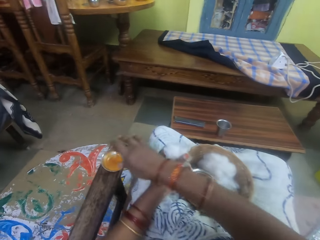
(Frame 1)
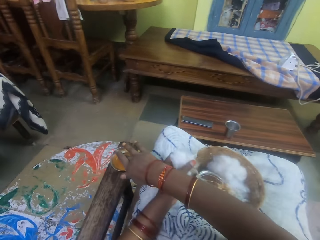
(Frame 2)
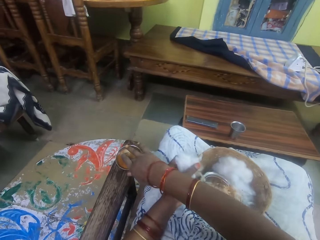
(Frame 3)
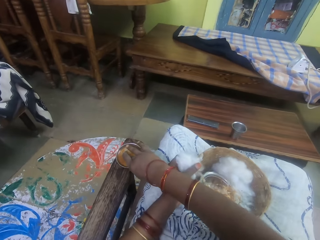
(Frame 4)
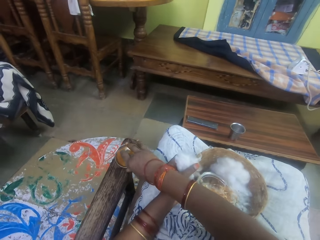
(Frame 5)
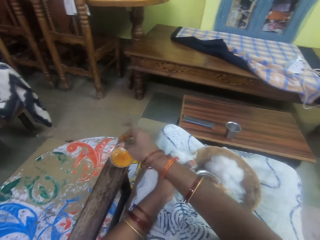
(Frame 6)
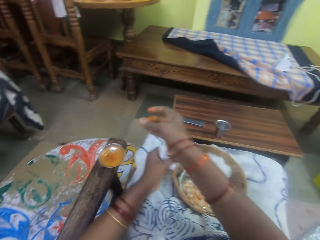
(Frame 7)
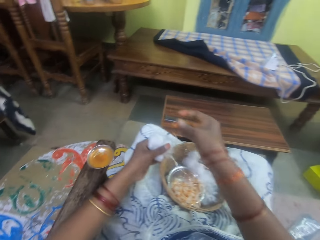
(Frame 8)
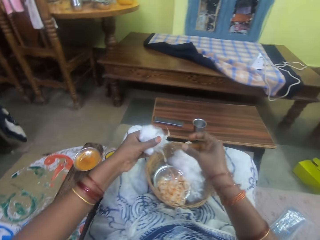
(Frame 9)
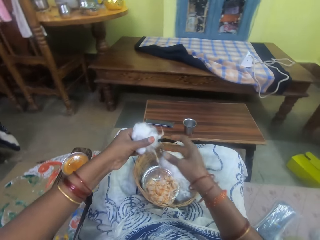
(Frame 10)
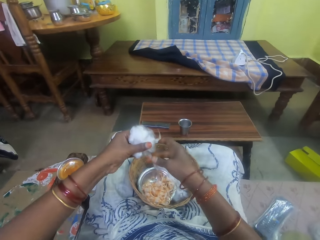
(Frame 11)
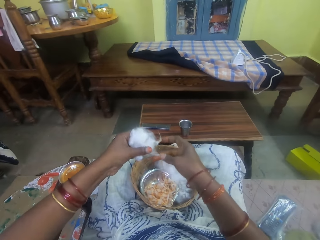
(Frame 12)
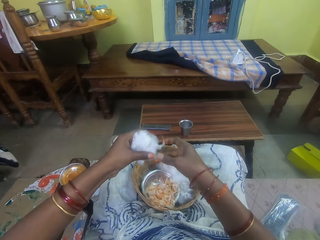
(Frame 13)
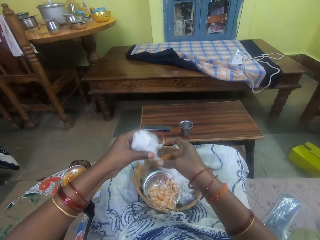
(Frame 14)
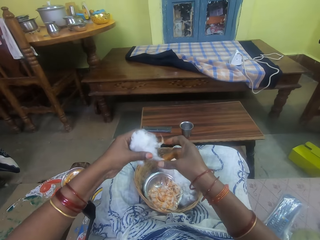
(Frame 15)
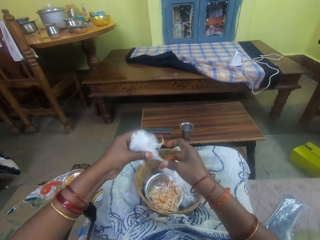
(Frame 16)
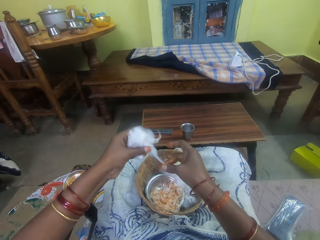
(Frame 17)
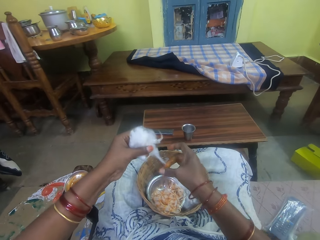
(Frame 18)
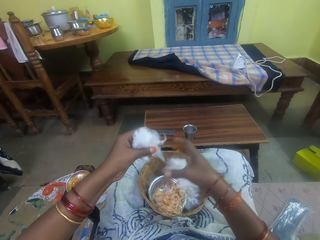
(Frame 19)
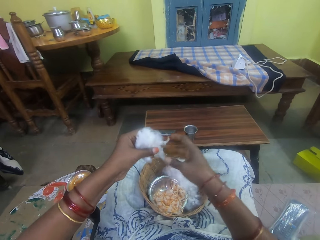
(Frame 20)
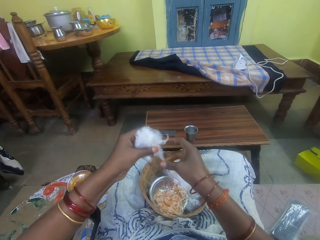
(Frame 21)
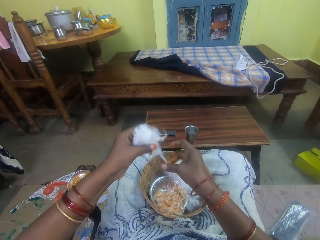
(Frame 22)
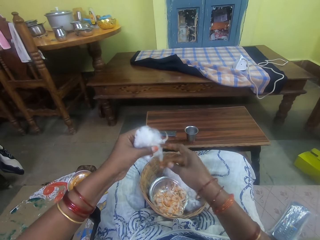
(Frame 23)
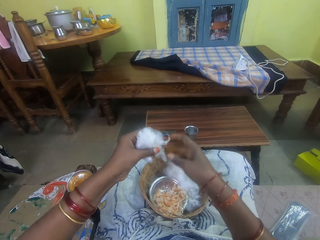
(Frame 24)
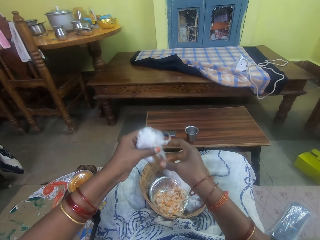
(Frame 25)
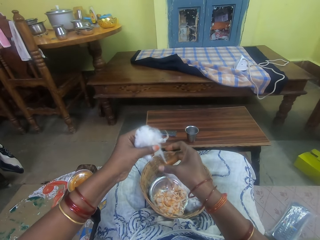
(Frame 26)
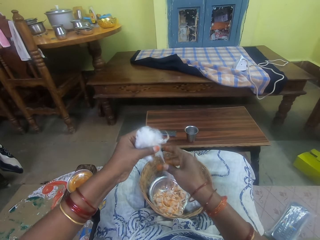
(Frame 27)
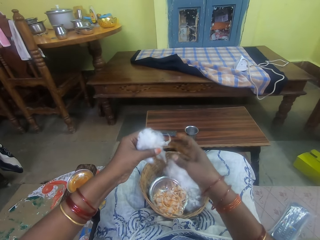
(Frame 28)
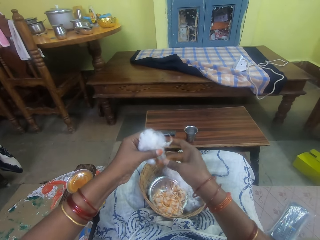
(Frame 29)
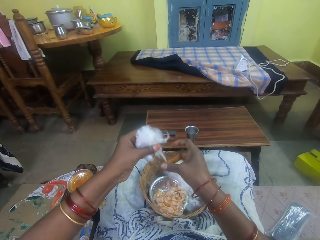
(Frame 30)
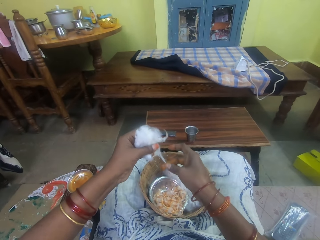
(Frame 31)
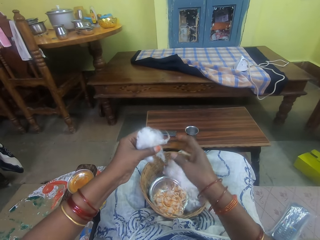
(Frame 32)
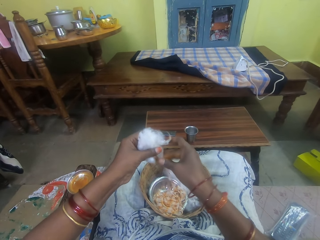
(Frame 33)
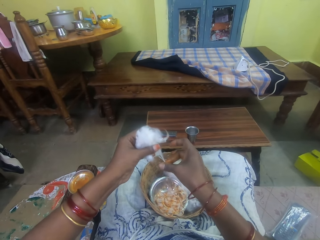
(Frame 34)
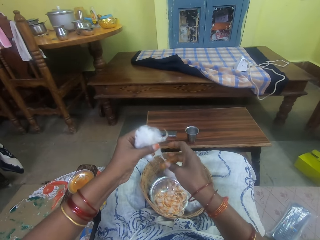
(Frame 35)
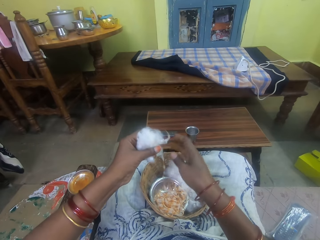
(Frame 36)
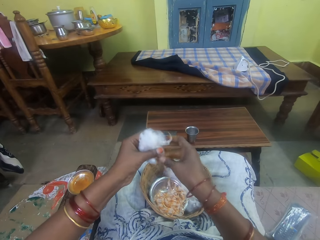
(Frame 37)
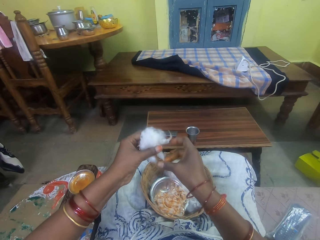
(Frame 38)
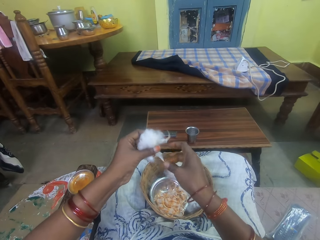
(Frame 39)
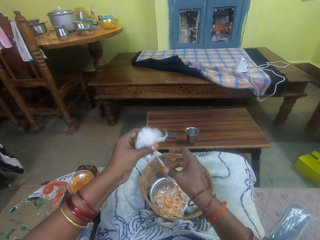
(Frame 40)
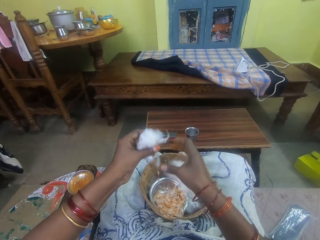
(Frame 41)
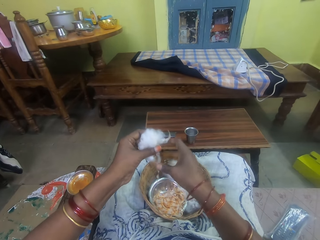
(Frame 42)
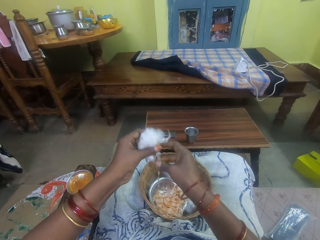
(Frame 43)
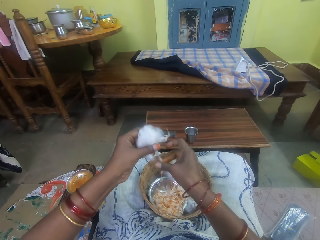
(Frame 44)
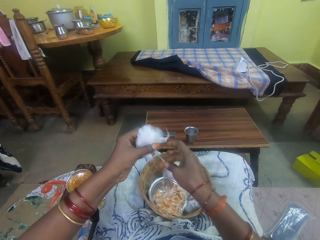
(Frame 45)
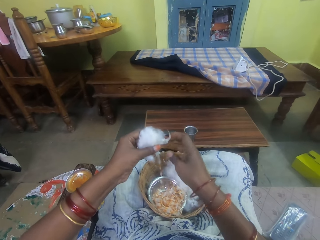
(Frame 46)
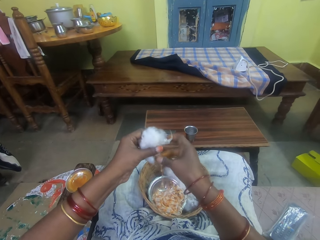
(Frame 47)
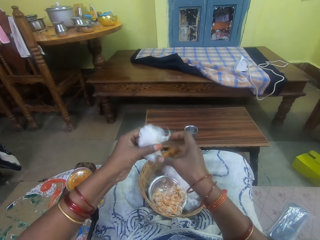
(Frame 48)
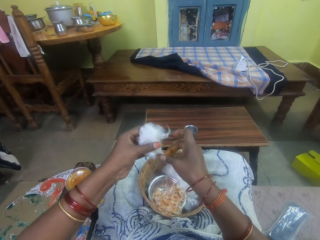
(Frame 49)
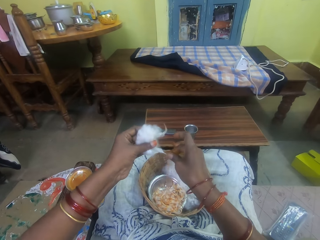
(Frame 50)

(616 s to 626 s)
The camera wearer pulls her hand off the cotton string. She picks adhesive from the bowl. She touches the ointment with her right hand. She rubs her fingers. She rolls the cotton string with the adhesive. She rubs the ointment on the ball of cotton wool in her left hand. She pulls her hand off the cotton string, rolls the cotton string with the adhesive, pulls her hand off the cotton string, rolls the cotton string with the adhesive, and pulls her hand off the cotton string.

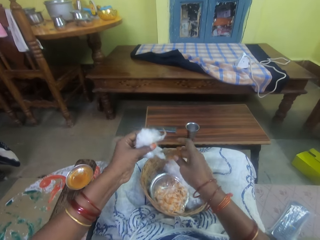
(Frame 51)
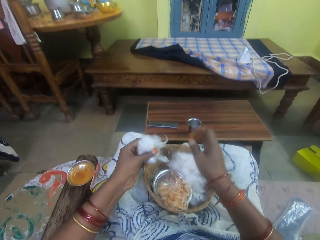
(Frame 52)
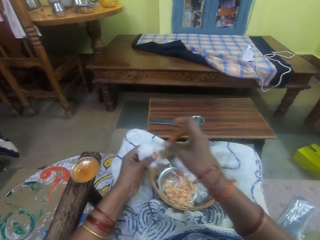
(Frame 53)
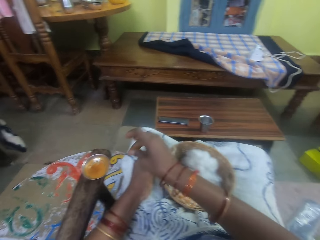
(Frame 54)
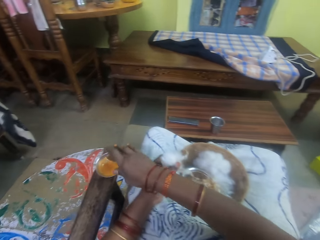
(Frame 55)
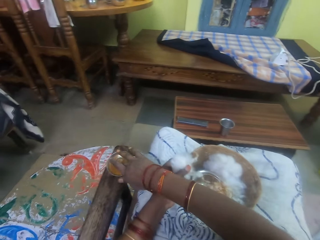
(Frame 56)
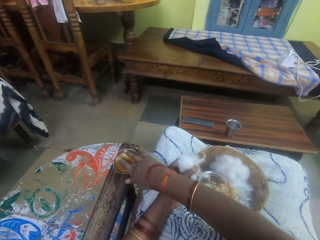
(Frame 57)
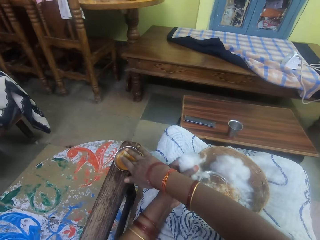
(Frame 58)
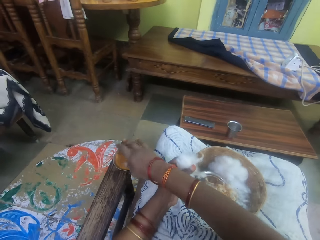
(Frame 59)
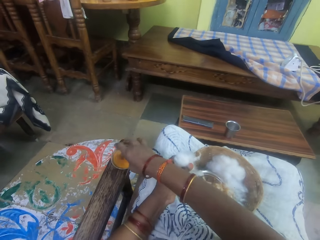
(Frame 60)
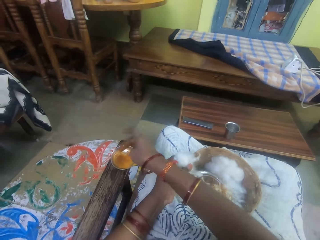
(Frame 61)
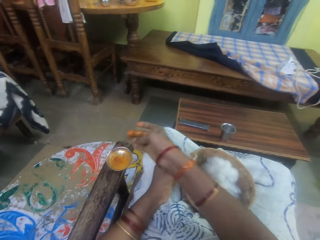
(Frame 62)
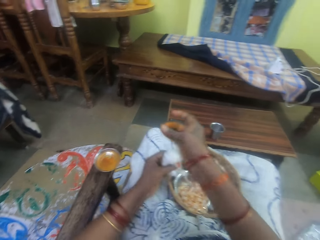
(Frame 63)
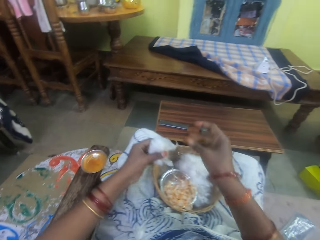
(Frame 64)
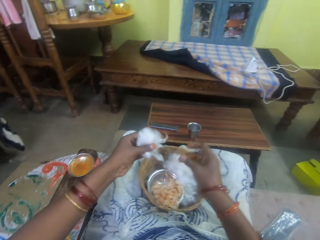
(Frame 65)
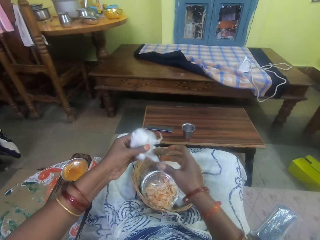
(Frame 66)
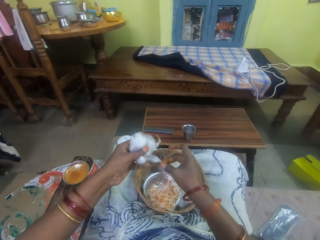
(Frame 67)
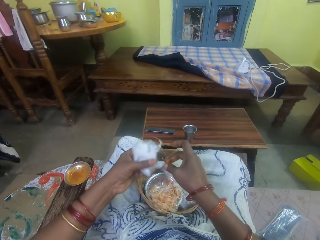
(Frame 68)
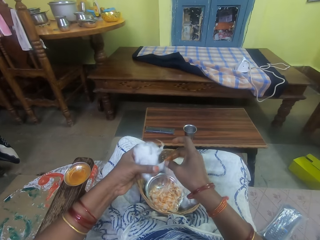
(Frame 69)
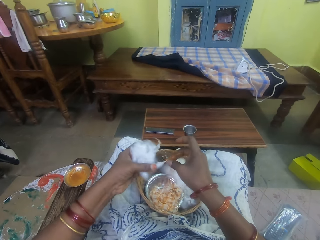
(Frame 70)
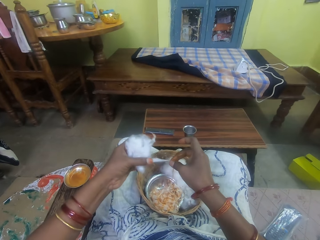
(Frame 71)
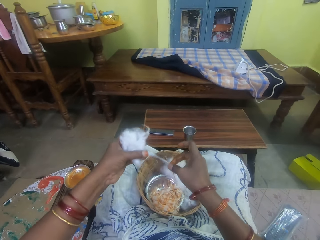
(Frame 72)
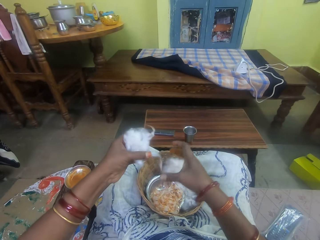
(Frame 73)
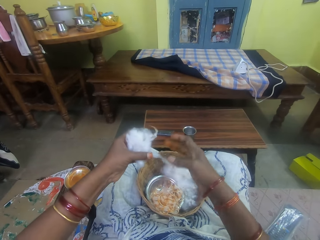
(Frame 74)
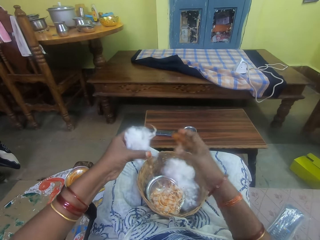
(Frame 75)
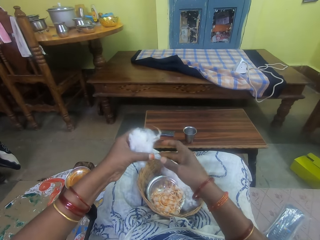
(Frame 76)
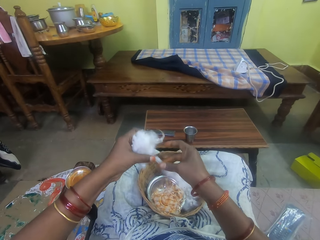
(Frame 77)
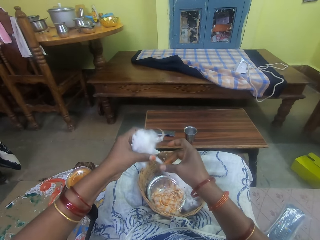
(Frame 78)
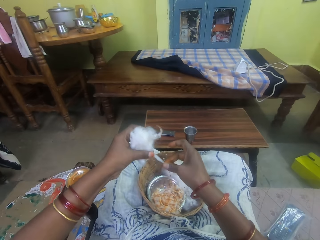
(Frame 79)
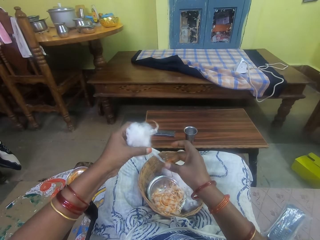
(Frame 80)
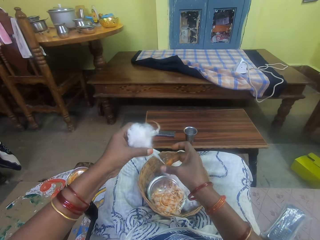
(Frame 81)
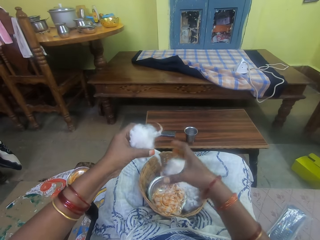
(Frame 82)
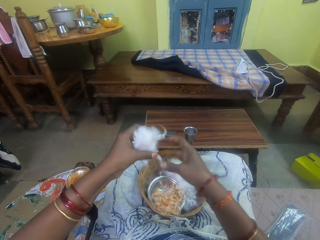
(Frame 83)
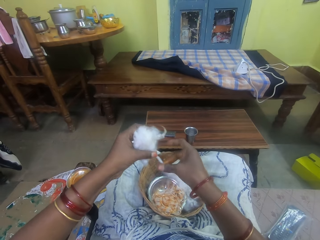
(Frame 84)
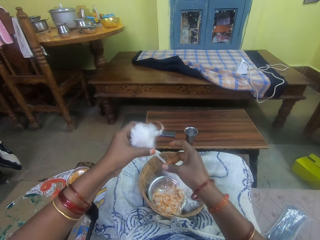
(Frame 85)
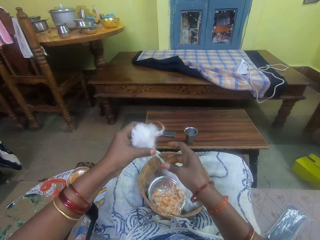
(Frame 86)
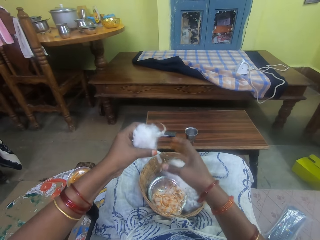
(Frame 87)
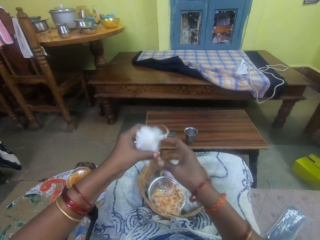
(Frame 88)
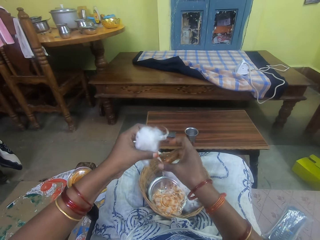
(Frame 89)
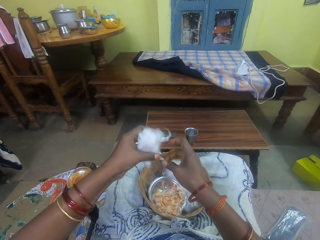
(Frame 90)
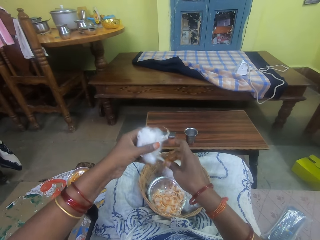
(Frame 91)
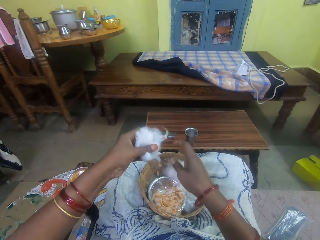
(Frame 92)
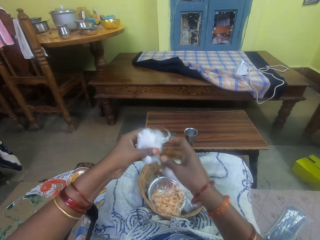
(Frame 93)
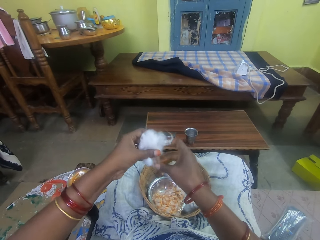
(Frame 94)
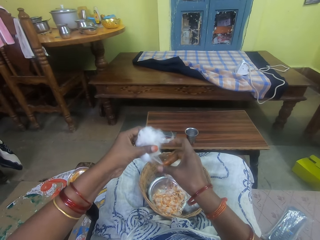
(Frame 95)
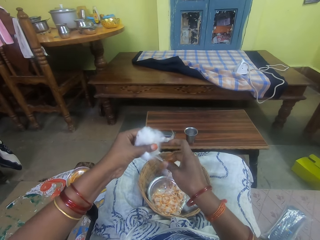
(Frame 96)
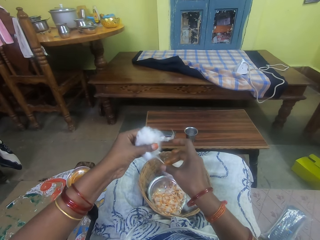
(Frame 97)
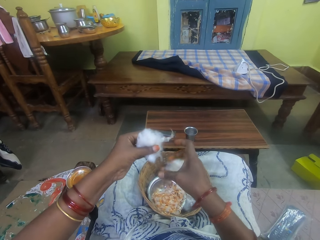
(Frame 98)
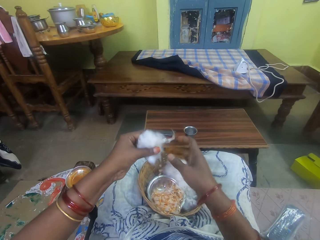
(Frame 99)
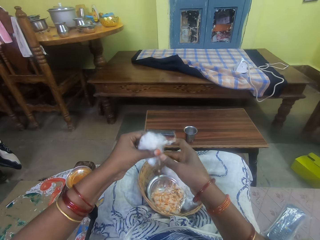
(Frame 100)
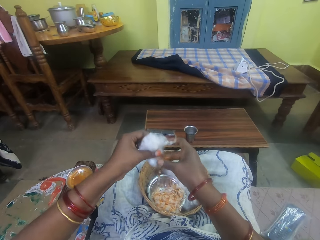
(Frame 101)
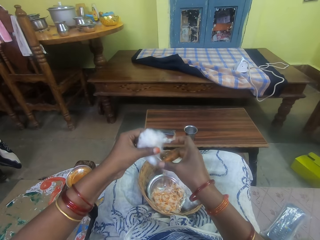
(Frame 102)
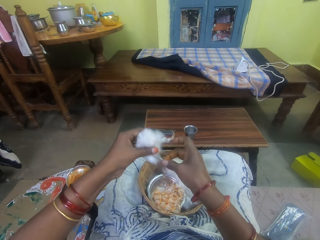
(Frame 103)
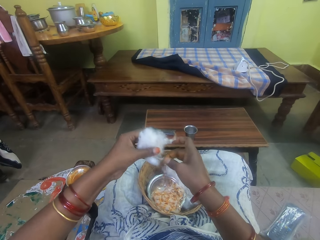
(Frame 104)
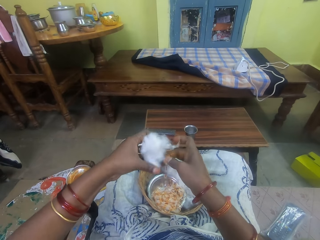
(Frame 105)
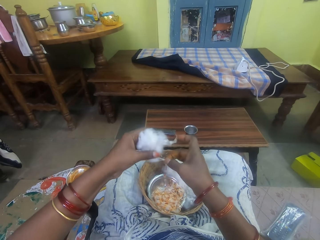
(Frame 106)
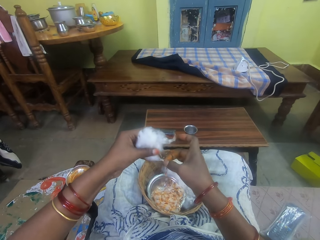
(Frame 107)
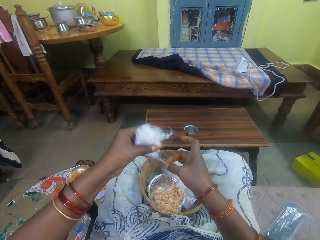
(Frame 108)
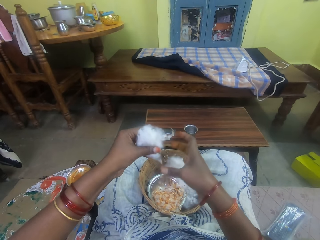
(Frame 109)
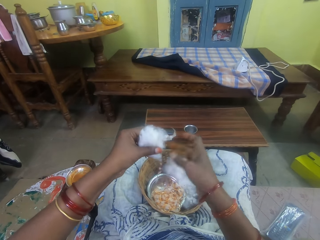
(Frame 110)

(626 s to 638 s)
The camera wearer rolls the cotton string with an adhesive. She pulls her hand off the cotton string. She picks the adhesive from the bowl. She touches the ointment with her right hand. She pulls her hand off the bowl, rubs her fingers, and rolls the cotton string with the adhesive. She pulls the cotton. She rubs the ointment on the ball of cotton wool in her left hand. She rolls the cotton string with the adhesive, pulls her hand off the cotton string, rolls the cotton string with the adhesive, pulls her hand off the cotton string, rolls the cotton string with the adhesive, pulls her hand off the cotton string, and rolls the cotton string with the adhesive.
